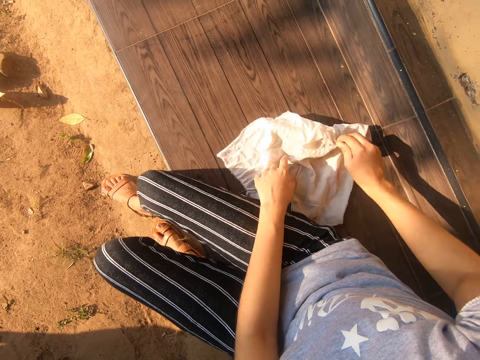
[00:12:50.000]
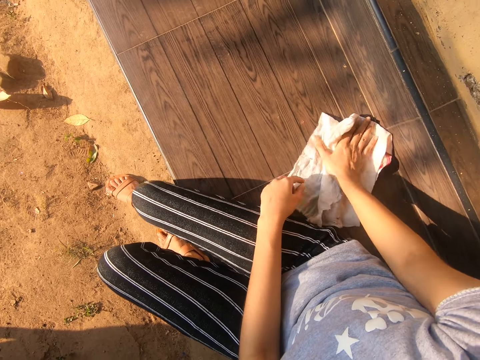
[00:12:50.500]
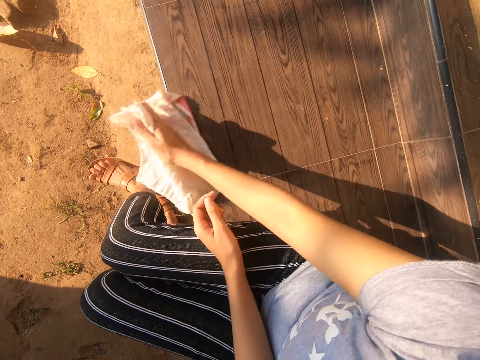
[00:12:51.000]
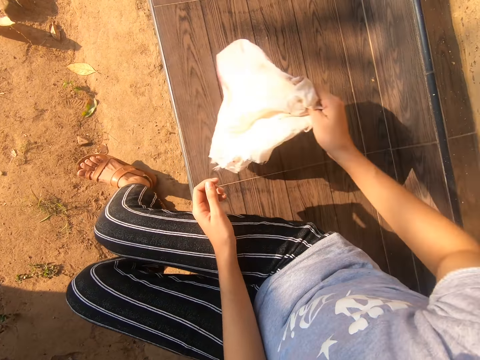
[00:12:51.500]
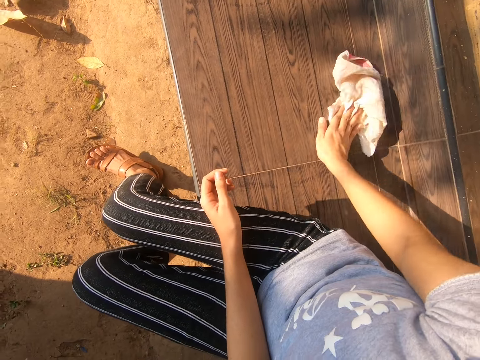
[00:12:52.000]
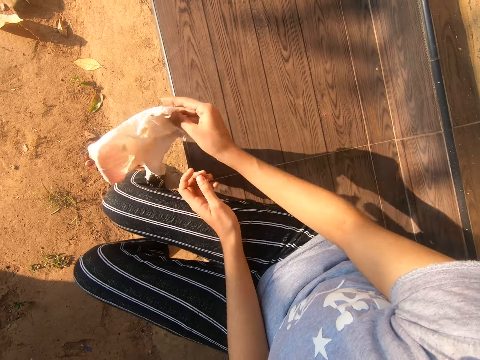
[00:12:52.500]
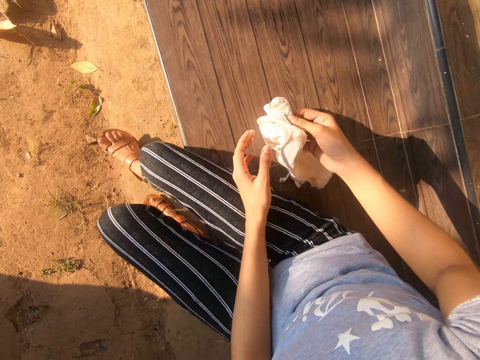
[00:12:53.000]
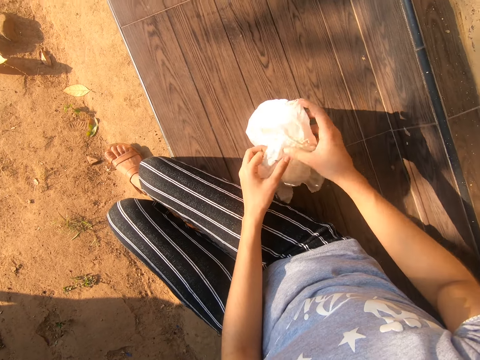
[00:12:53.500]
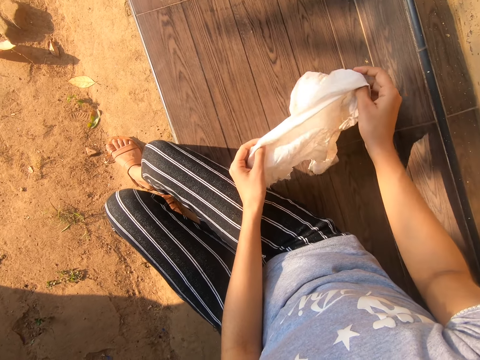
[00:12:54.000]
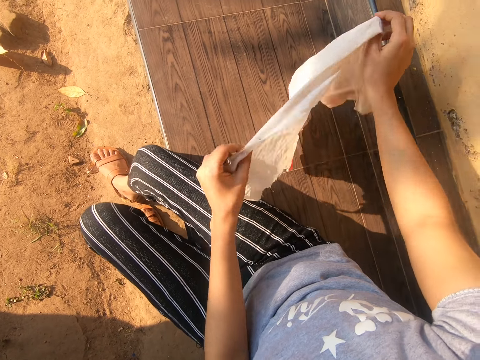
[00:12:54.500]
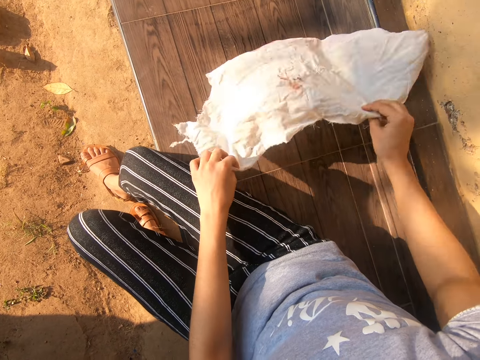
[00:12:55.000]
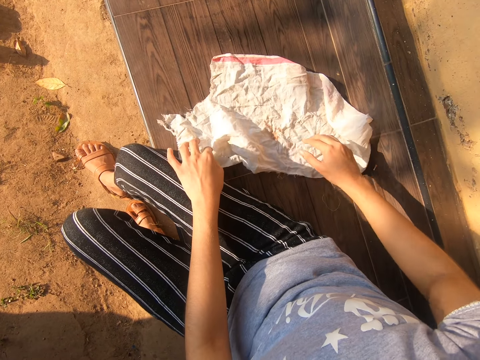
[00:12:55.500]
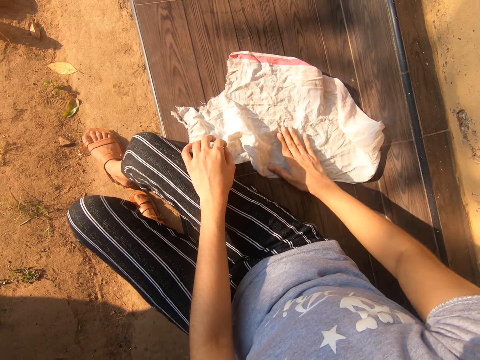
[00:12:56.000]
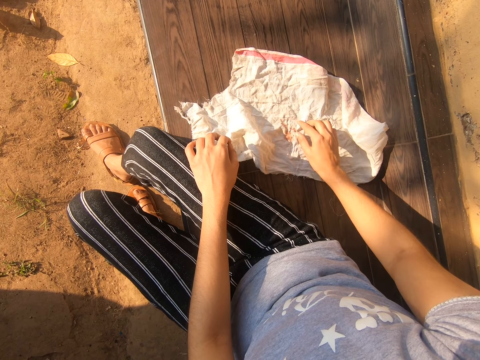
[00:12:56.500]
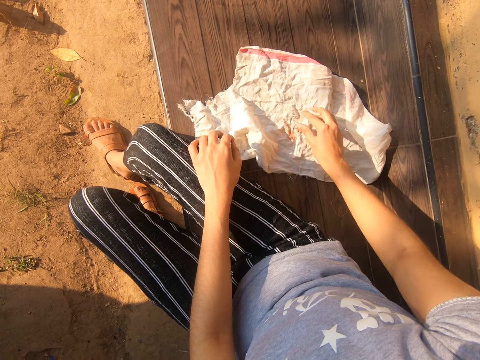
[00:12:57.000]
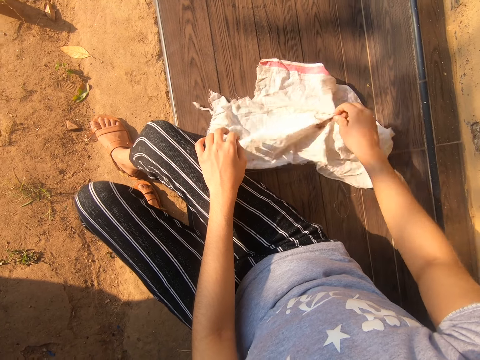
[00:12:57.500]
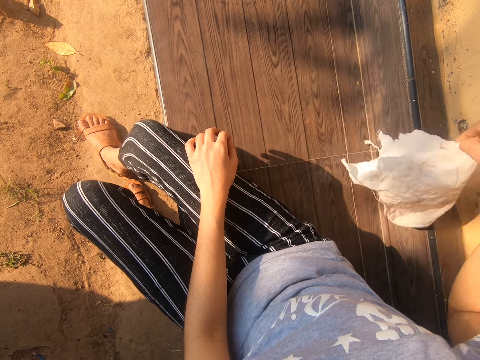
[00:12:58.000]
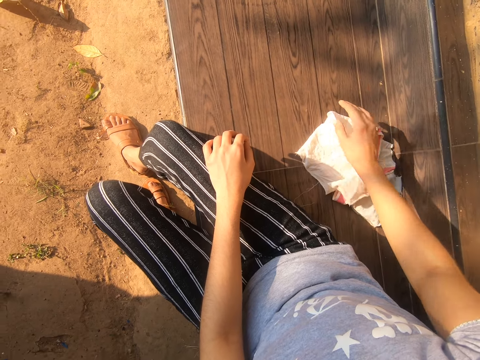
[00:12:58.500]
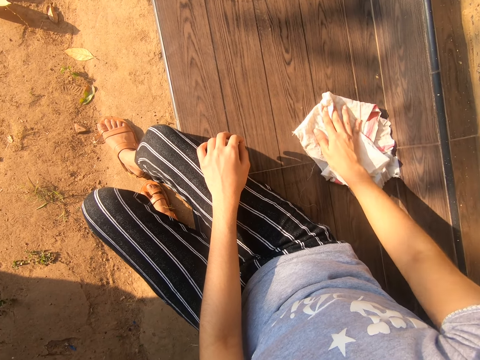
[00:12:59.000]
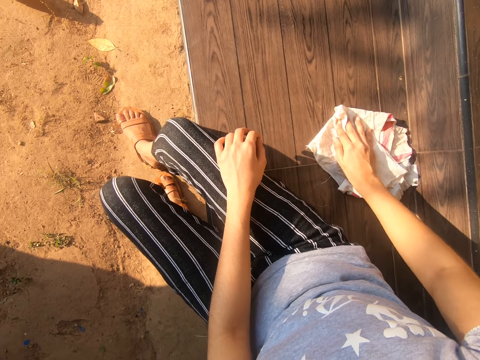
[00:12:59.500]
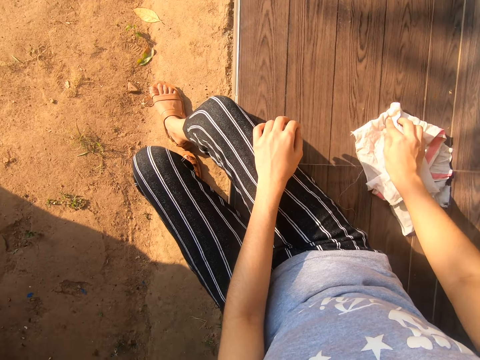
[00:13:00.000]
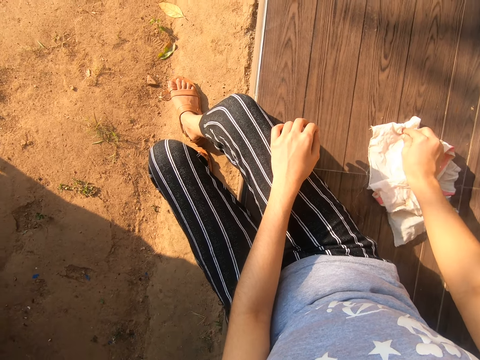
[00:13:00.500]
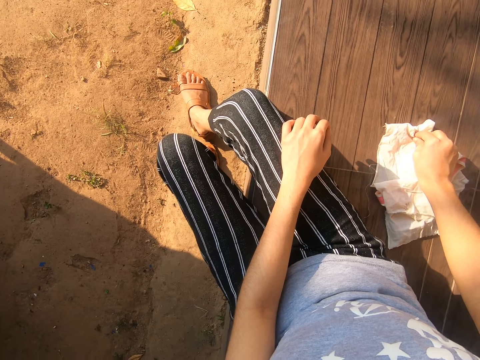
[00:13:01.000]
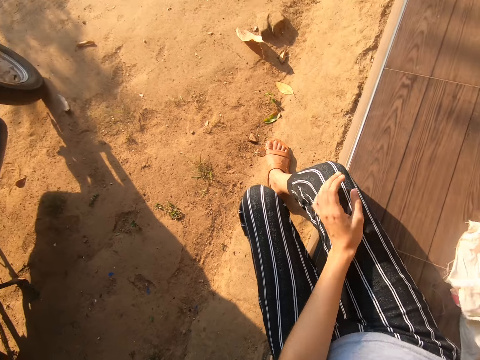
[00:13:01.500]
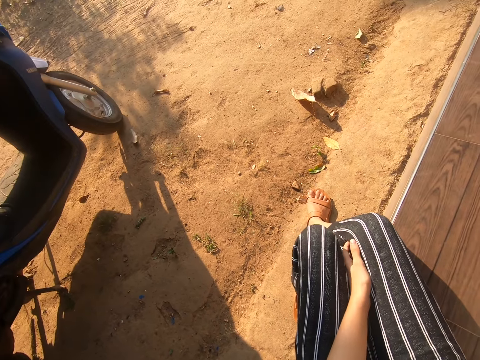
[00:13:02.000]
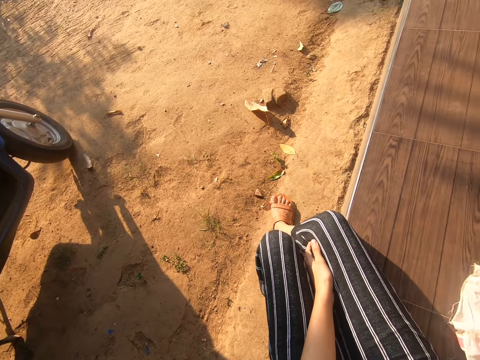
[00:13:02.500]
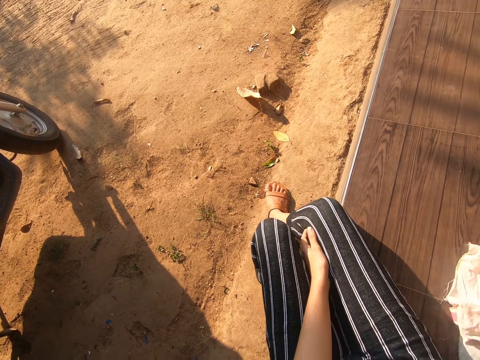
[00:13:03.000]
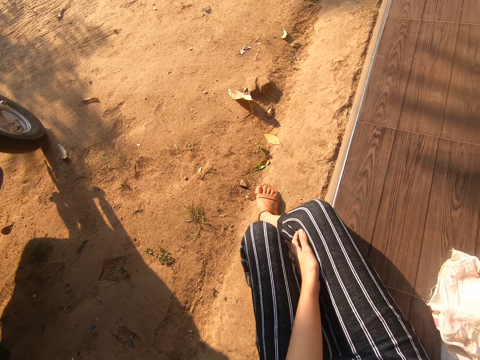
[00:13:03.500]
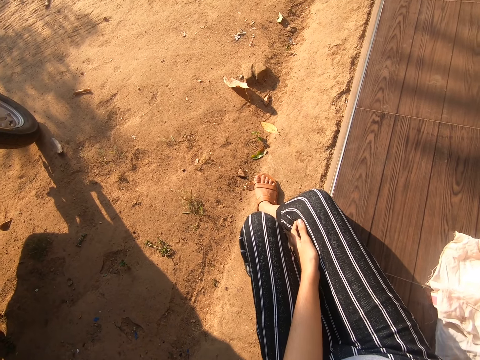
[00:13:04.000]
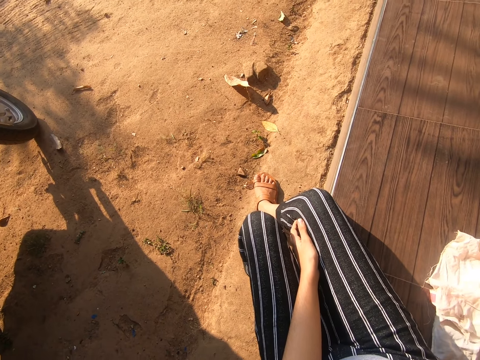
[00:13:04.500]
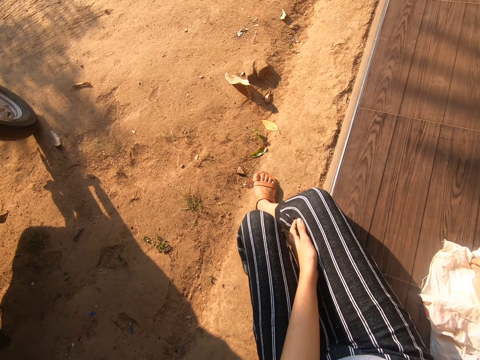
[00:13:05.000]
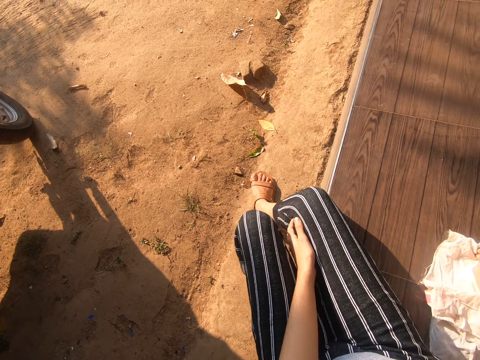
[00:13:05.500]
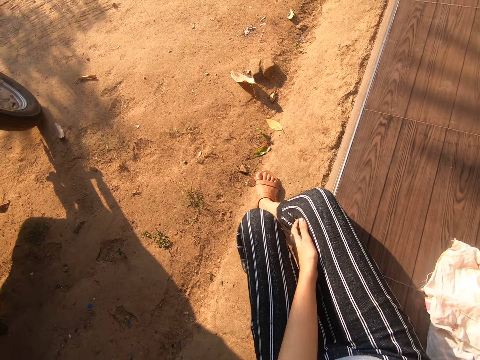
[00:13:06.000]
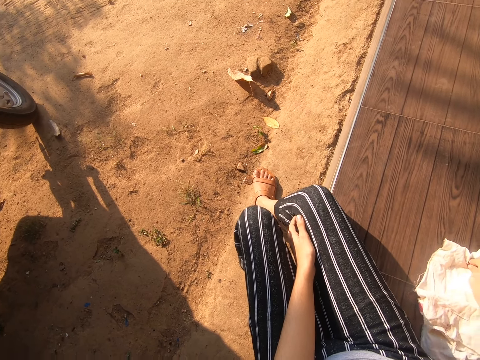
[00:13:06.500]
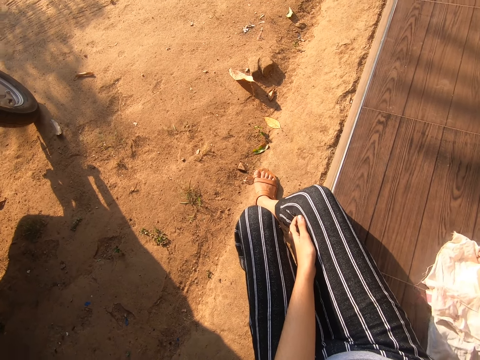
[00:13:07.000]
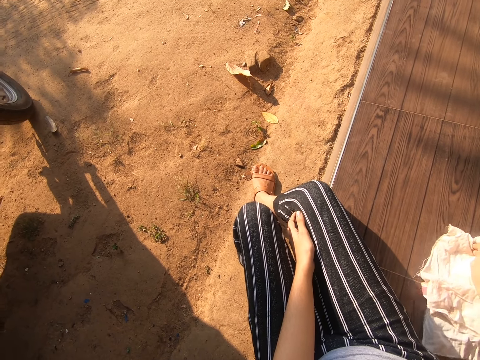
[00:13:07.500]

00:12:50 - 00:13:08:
The camera wearer wipes out the dirt. They unwrap the hand towel. They wipe the verandah. They look around.

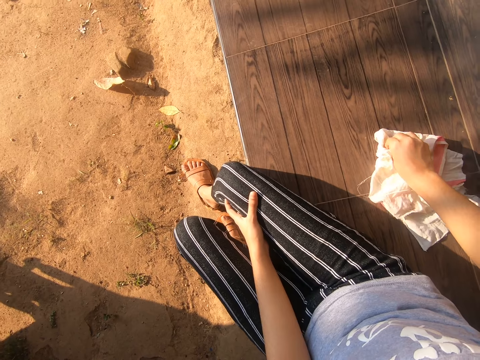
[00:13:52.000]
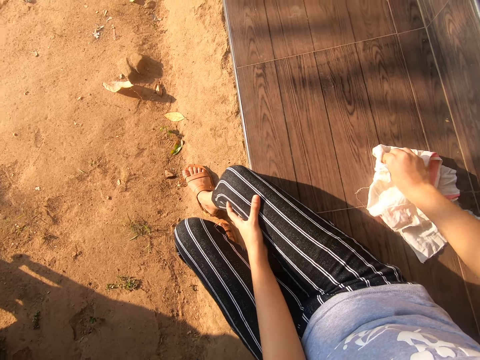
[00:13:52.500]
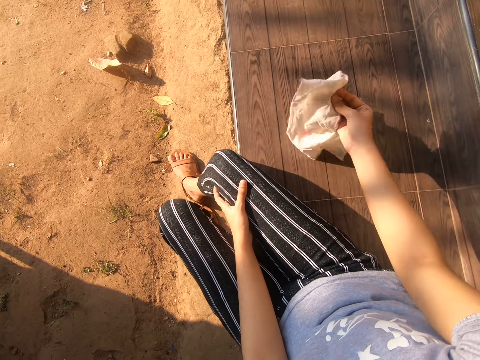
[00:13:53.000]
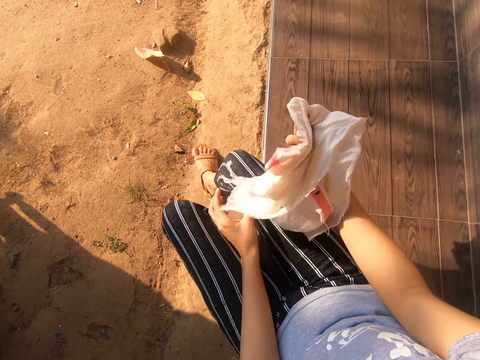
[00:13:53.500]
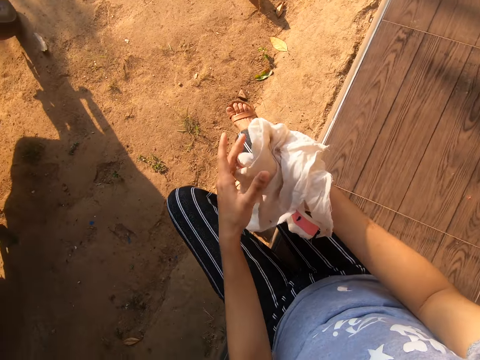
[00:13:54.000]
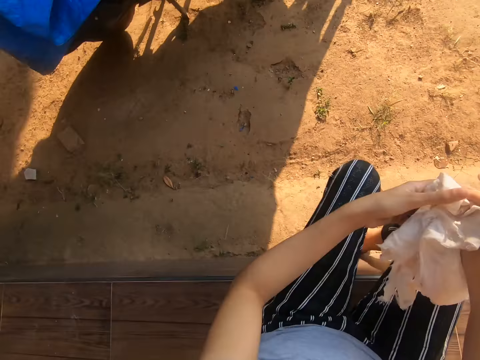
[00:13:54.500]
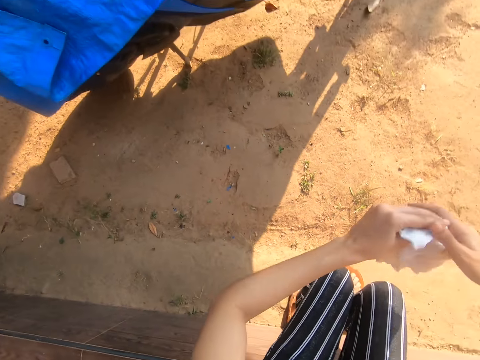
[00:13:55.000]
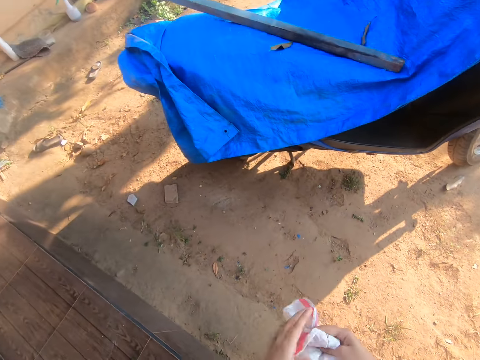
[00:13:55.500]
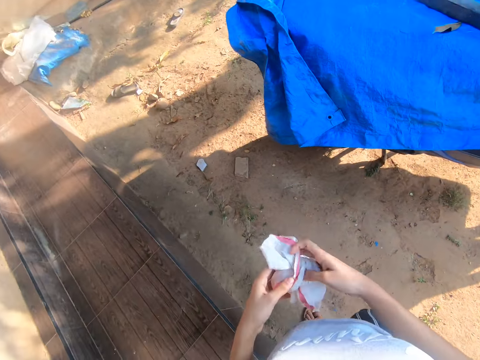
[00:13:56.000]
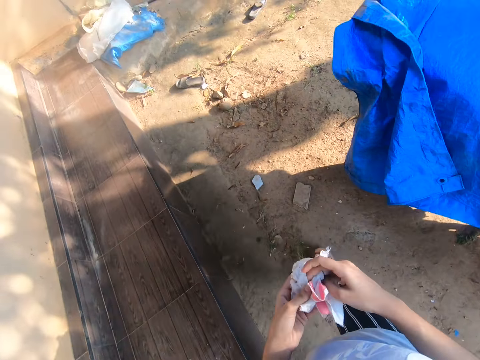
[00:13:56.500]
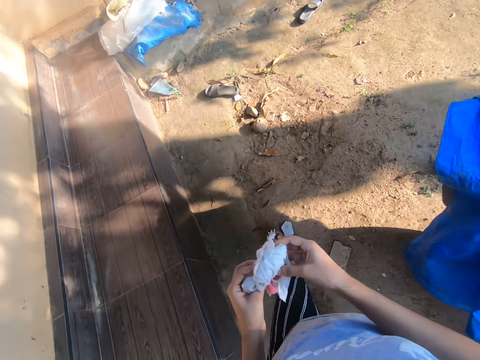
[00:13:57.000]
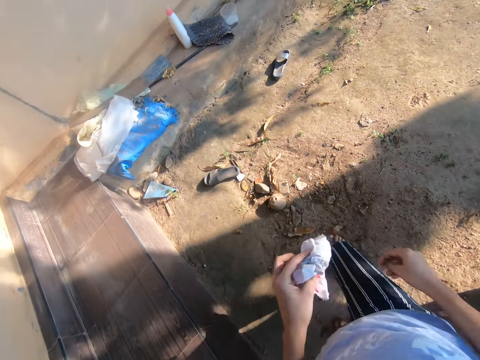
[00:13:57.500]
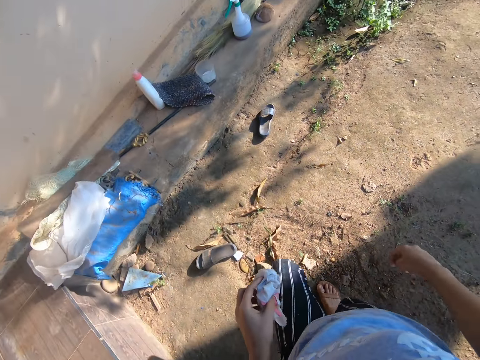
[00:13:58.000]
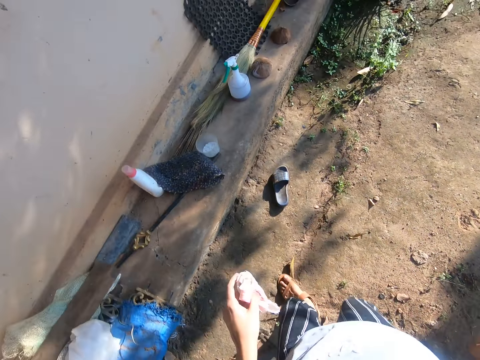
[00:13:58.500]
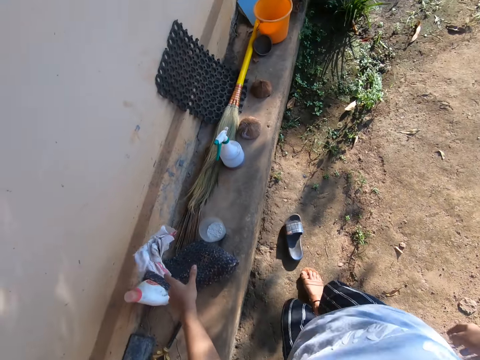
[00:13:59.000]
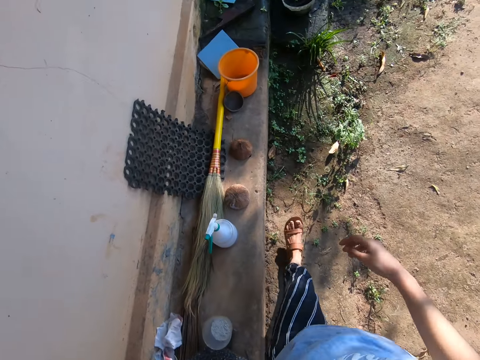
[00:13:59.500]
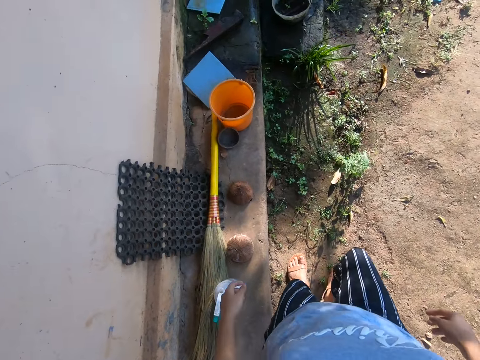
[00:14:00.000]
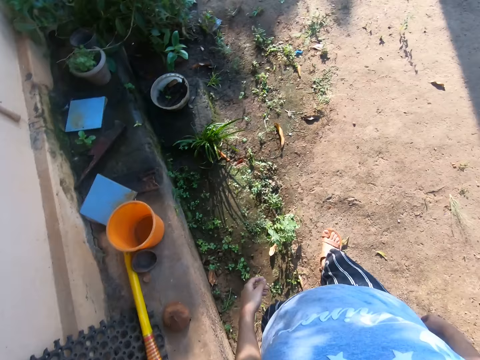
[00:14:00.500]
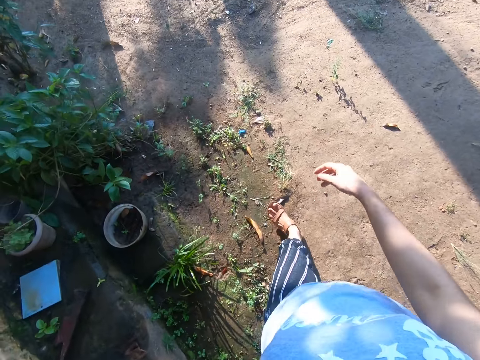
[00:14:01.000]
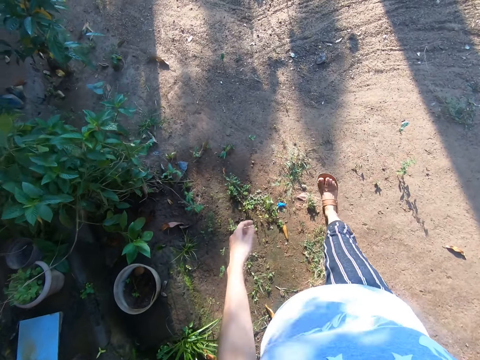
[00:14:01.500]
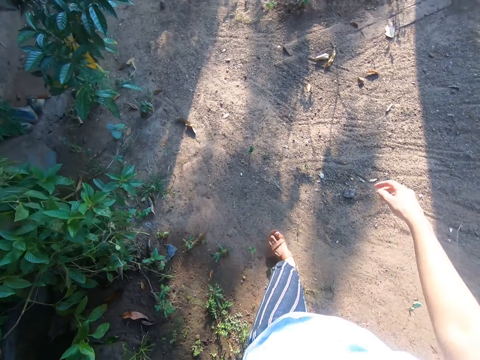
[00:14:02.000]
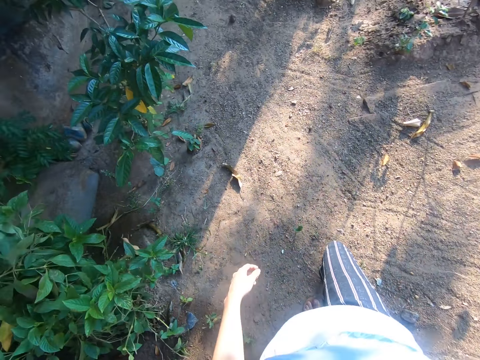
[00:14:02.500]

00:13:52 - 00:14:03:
The camera wearer moves the fabric. They hold the fabric with the left hand. They move a bit. They hold the fabric with the left hand. They move around. They drop the fabric on the ground. They move around.
